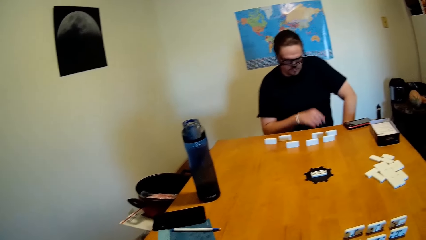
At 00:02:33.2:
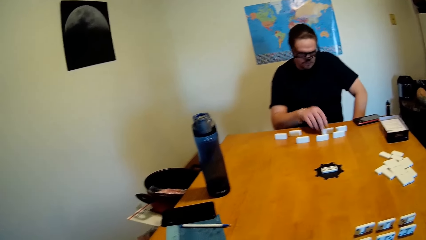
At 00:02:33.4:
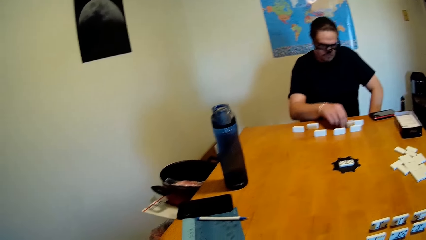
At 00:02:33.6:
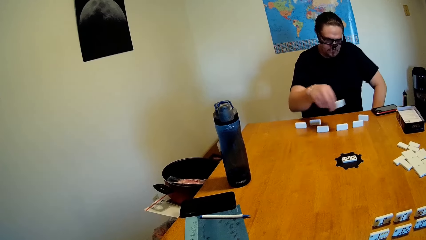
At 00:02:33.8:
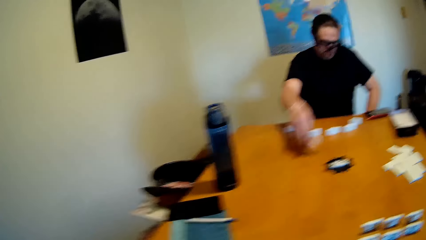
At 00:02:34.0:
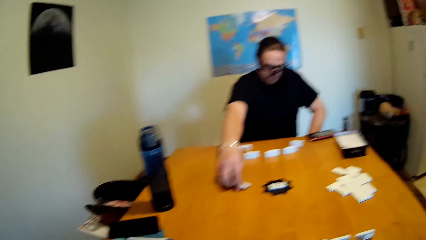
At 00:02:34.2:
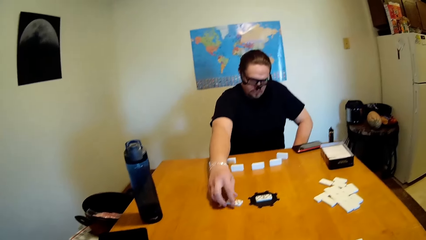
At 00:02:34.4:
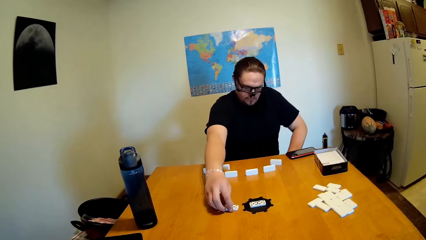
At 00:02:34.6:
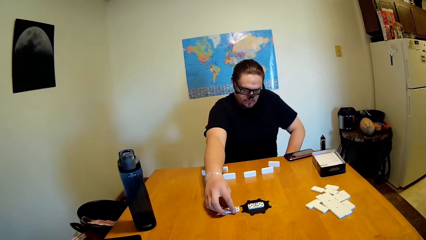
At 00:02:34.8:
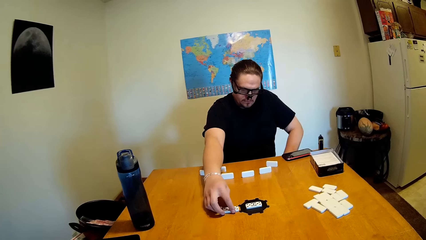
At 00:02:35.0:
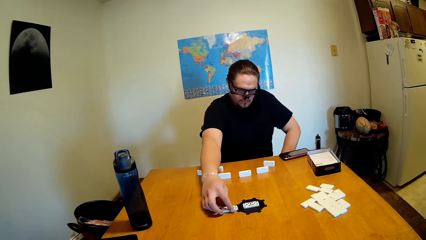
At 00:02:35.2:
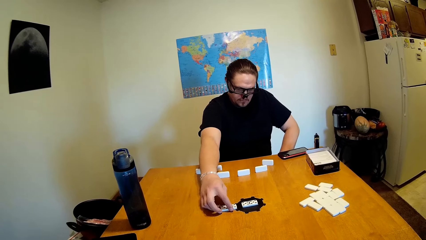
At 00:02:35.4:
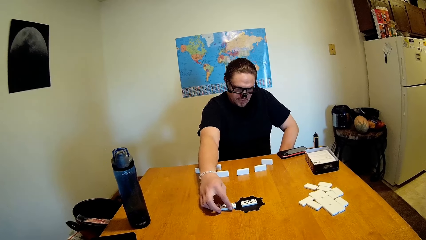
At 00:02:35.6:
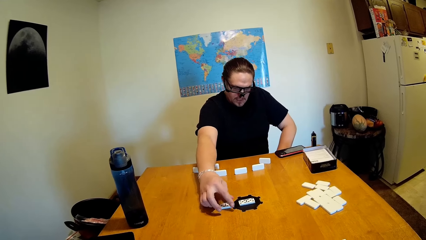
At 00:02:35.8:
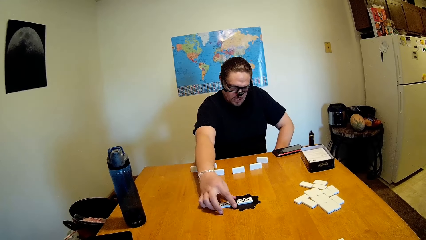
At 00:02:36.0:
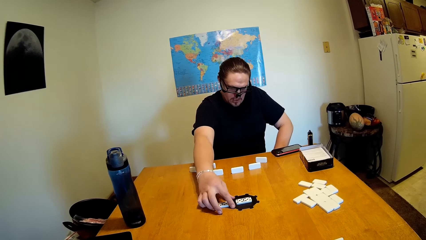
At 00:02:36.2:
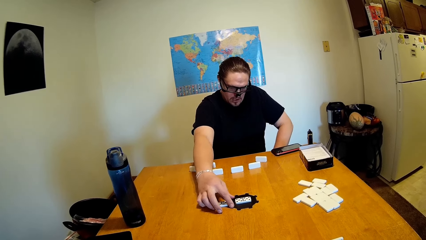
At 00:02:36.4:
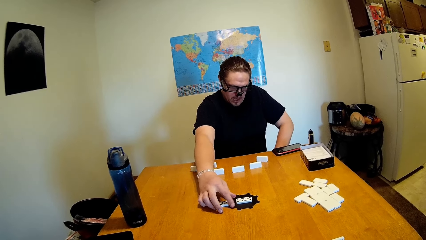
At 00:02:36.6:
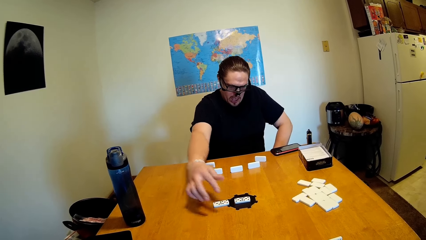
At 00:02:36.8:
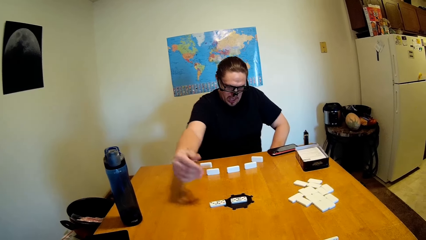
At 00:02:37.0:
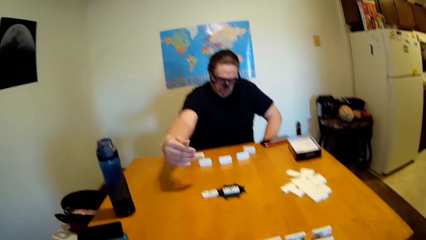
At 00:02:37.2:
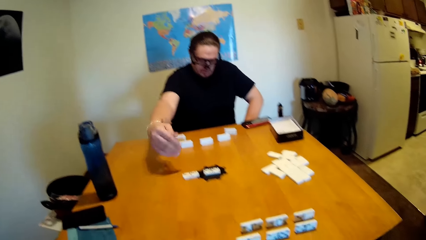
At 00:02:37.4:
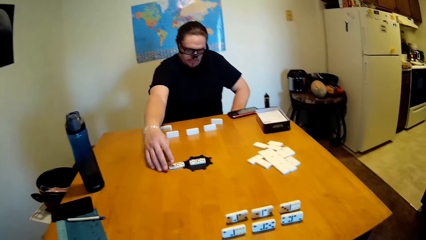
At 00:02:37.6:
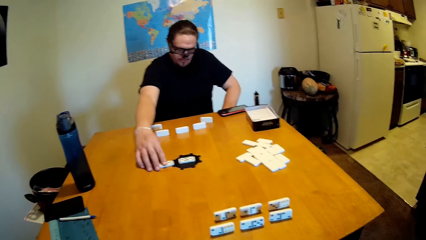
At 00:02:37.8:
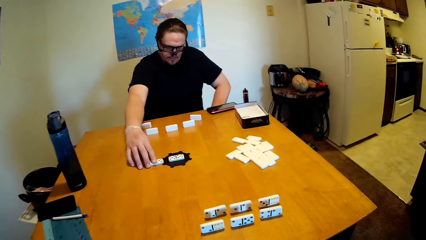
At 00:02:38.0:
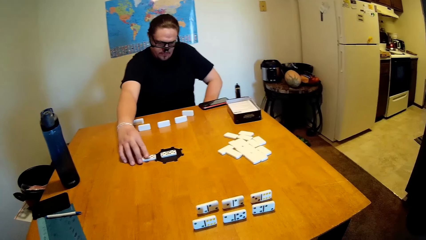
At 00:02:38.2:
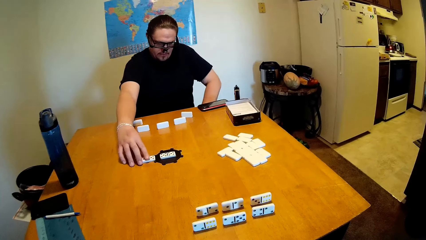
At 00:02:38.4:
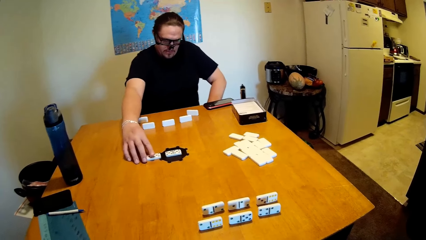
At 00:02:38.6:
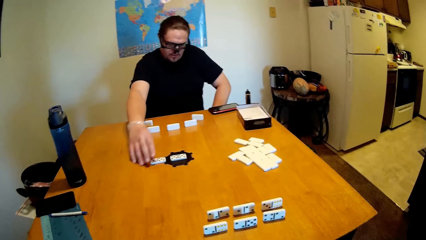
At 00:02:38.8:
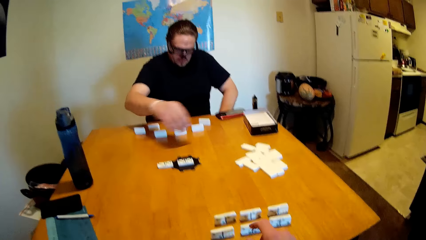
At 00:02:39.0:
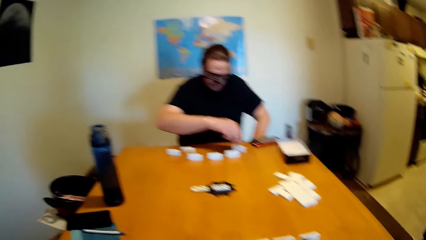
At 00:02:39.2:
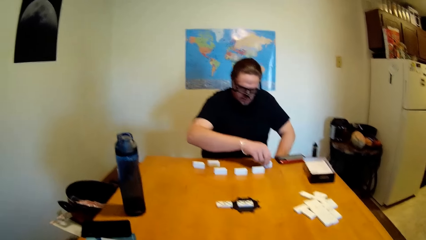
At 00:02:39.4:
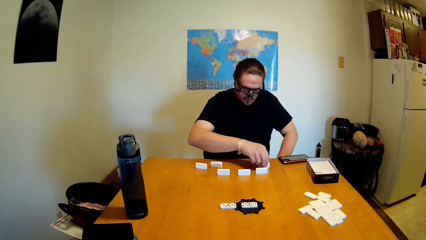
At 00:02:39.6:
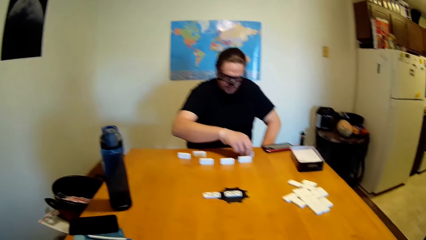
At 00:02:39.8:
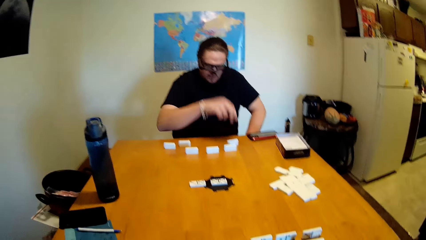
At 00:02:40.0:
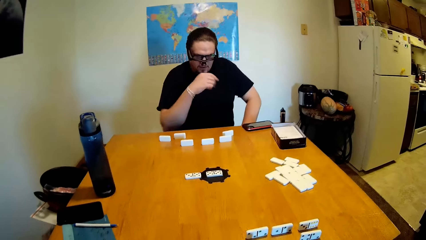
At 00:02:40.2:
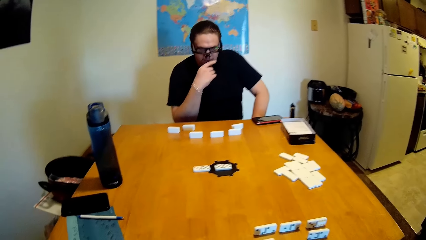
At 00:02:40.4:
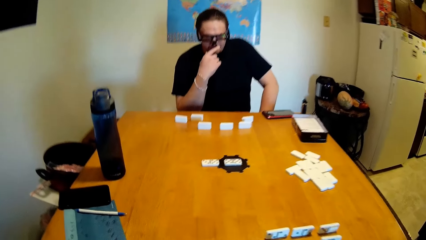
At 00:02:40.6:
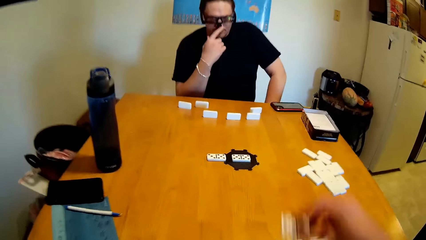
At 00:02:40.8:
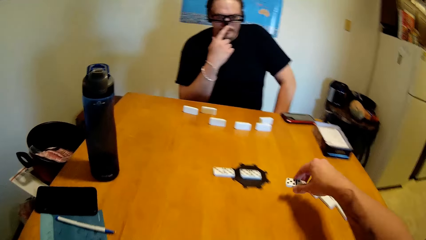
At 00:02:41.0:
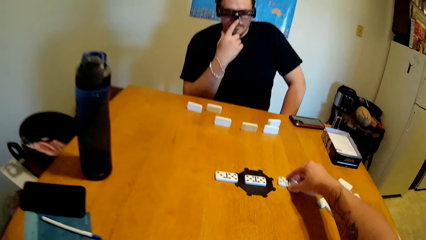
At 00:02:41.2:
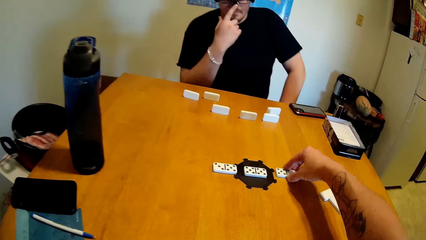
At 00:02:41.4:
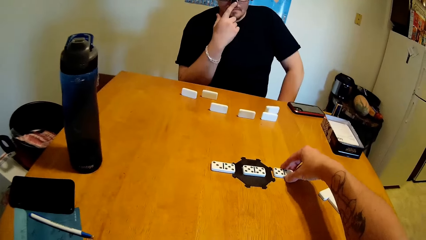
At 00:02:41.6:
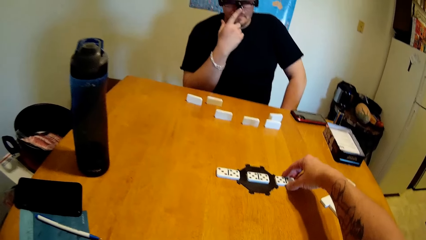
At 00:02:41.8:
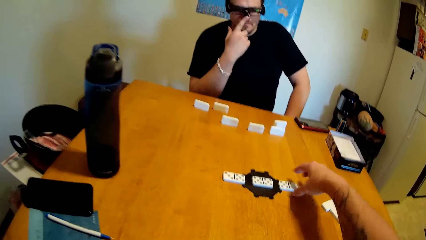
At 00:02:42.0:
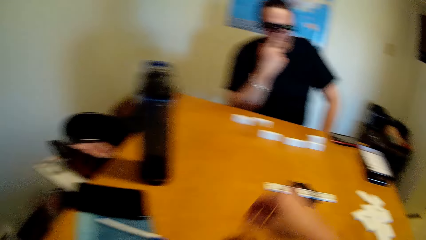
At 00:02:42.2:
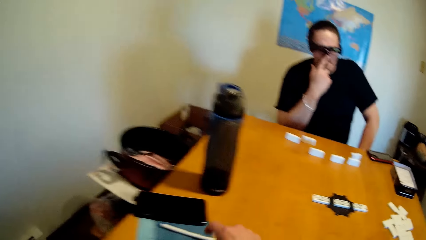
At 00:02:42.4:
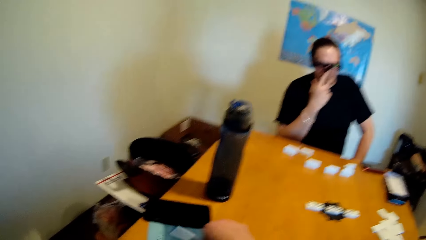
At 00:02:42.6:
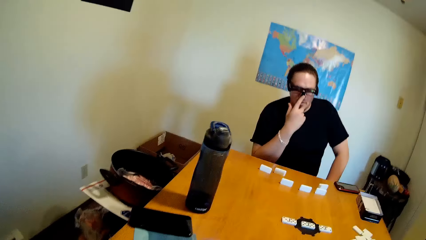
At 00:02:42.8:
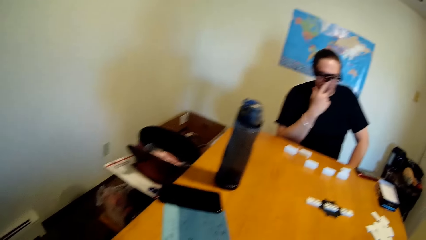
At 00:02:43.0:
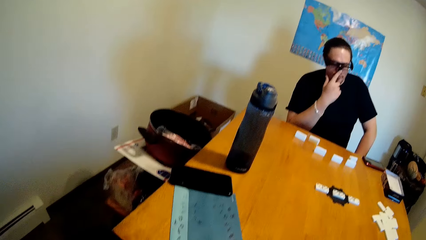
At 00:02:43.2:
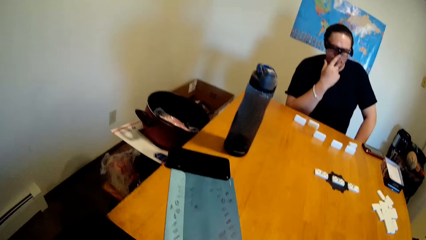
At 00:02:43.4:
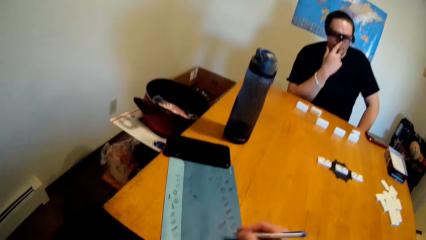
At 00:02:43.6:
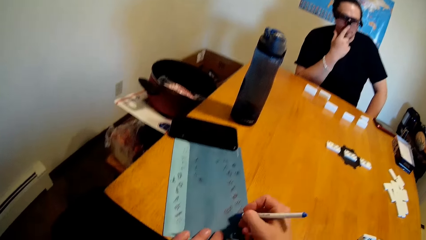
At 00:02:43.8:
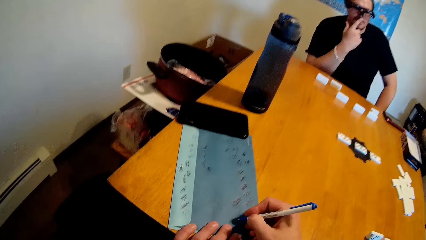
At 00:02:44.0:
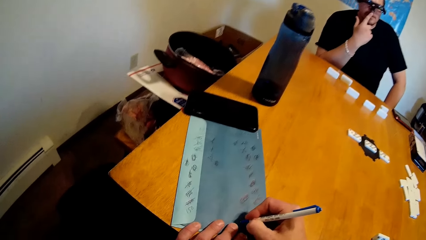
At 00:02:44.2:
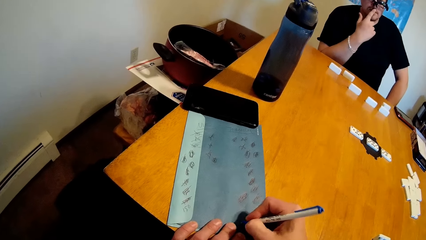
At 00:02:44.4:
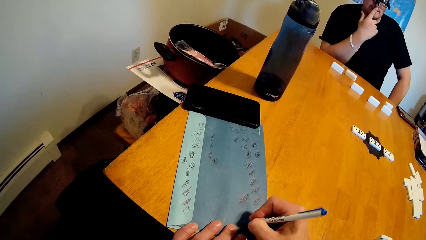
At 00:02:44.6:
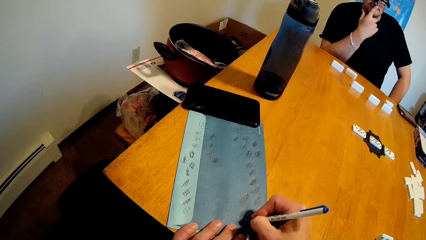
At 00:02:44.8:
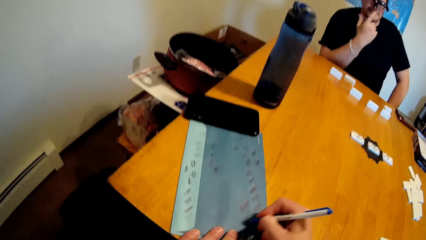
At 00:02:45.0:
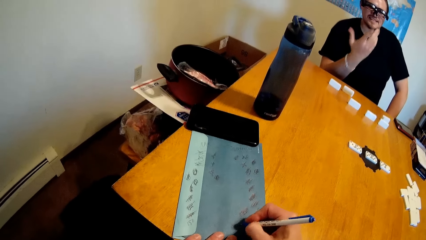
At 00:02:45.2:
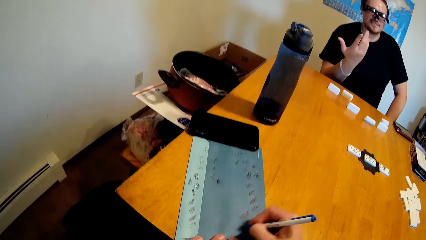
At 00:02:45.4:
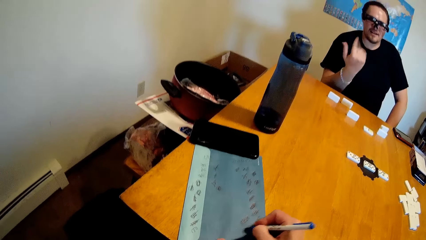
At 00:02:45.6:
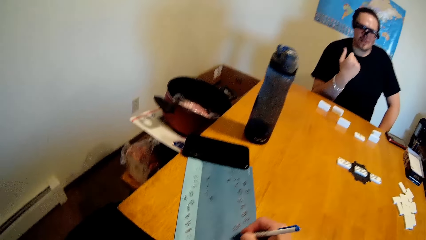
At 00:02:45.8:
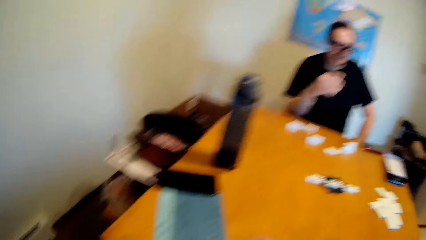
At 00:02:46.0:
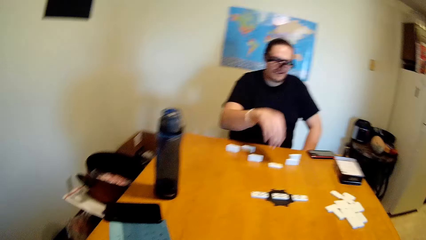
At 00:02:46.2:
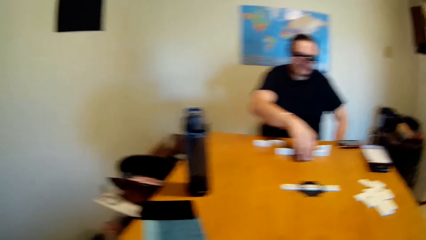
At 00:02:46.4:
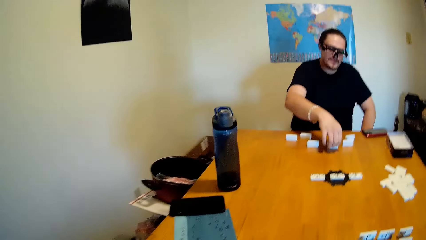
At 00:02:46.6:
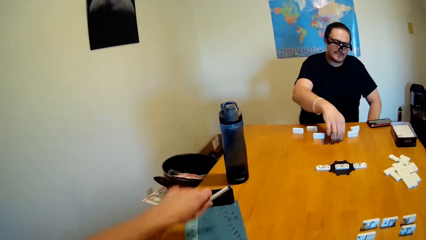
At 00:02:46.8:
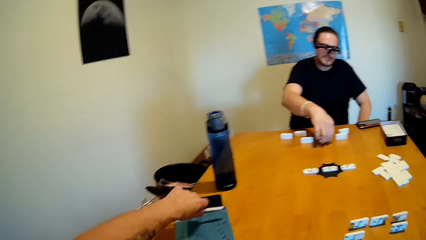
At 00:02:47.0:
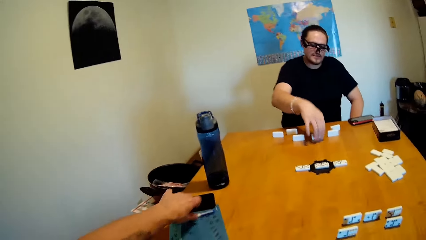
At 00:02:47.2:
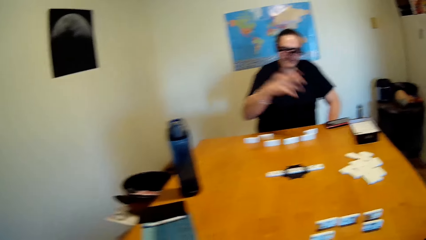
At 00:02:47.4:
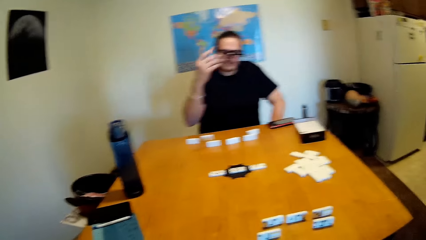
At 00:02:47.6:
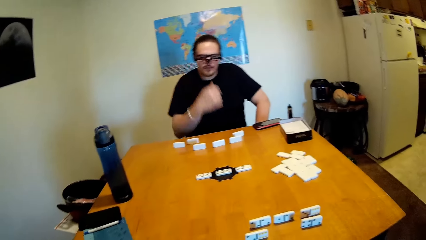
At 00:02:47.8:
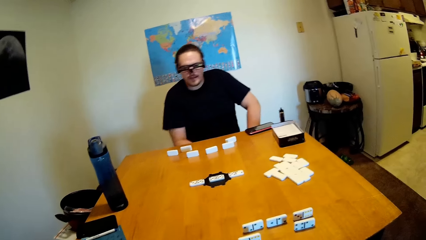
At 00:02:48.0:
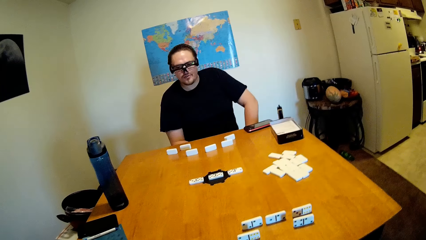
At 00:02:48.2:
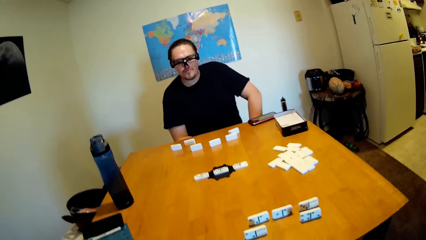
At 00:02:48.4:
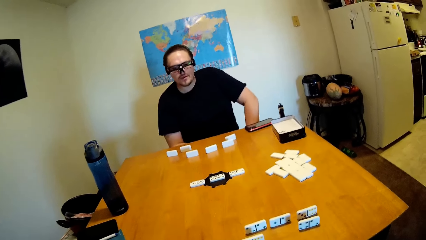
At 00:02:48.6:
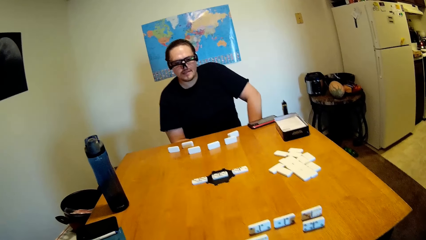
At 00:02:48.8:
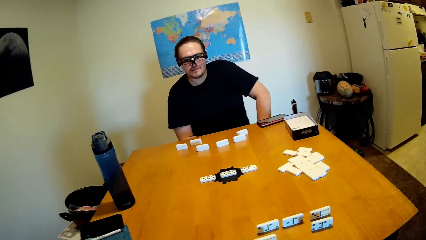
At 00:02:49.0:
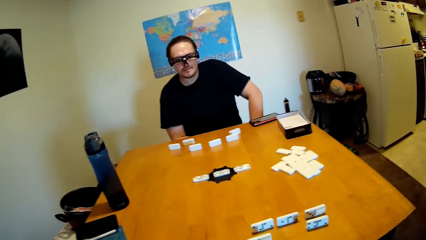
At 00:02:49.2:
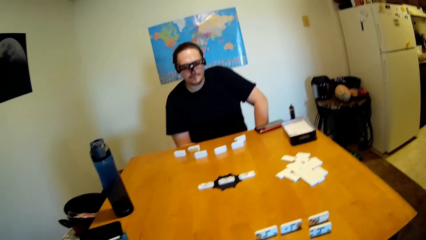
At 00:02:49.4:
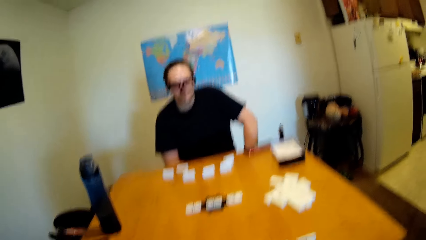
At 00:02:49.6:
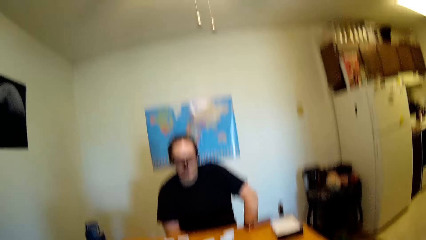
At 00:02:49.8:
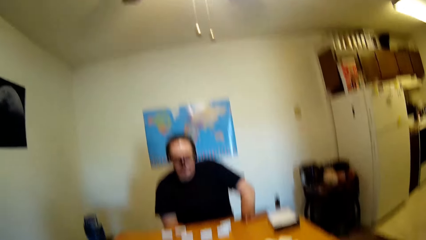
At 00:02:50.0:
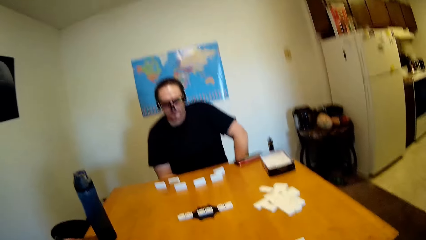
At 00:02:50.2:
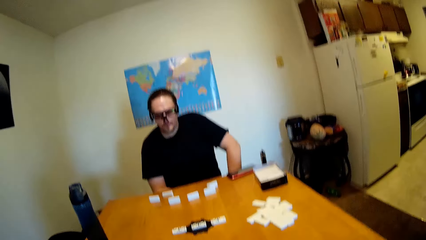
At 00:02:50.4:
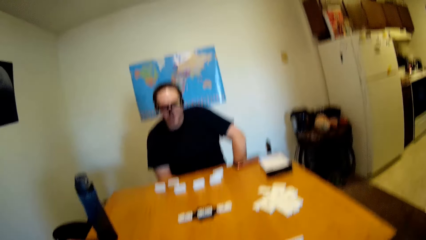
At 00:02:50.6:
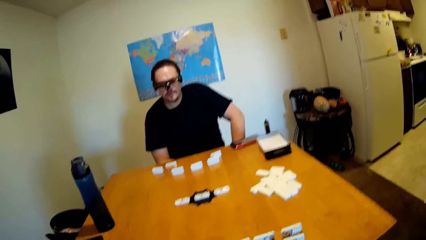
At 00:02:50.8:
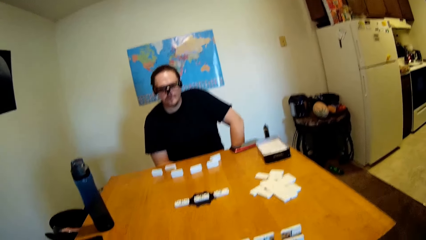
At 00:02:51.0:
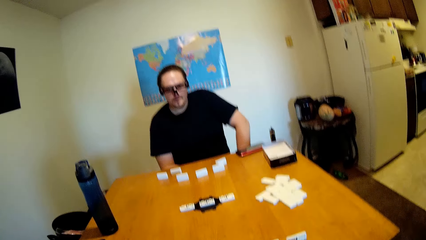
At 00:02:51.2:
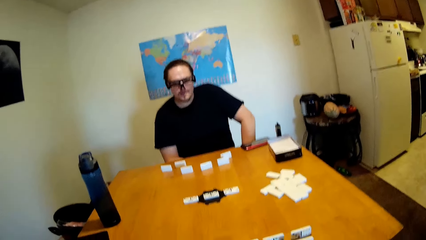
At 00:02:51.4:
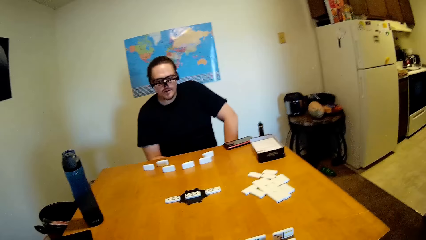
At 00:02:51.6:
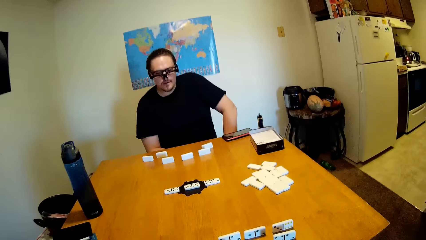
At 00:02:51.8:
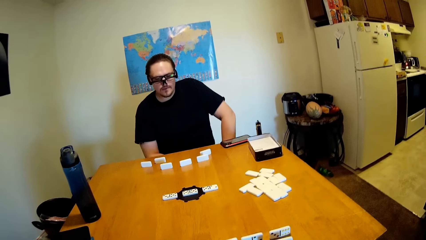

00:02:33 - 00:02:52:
A man picks up a brick and arranges the brick on the table. The man touches dominoes. The man moves the brick. The camera wearer picks up the brick and arranges the brick on the table. They touch the dominoes. They pick up a pen and write on a piece of paper. The man touches his mouth. The man talks to the camera wearer, touches the brick, drops his hand and talks to the camera wearer.
